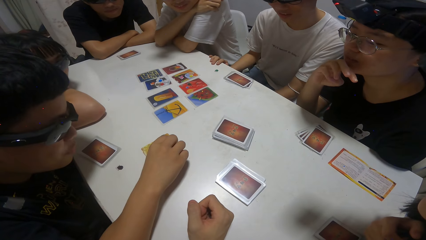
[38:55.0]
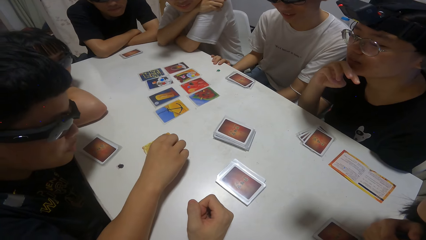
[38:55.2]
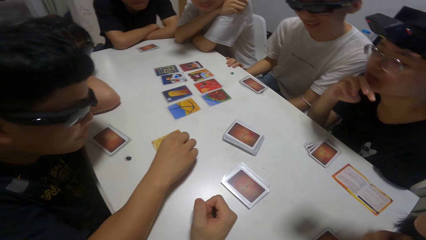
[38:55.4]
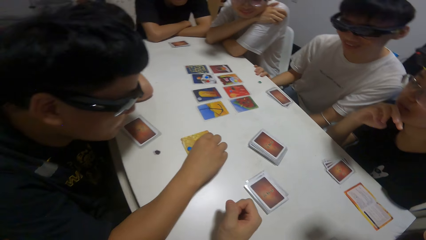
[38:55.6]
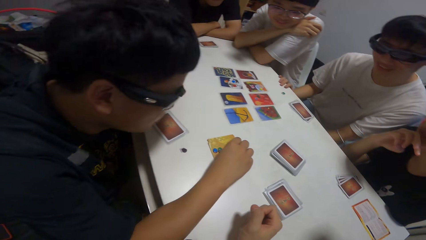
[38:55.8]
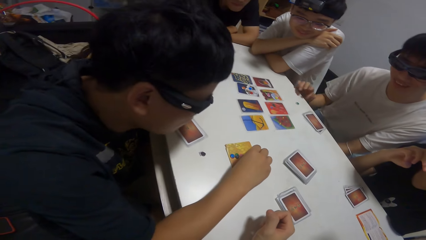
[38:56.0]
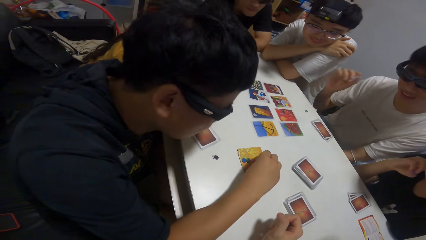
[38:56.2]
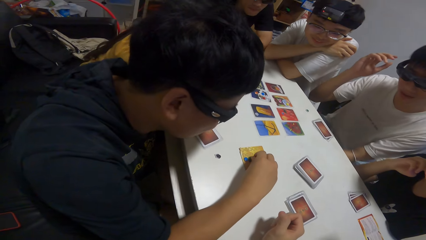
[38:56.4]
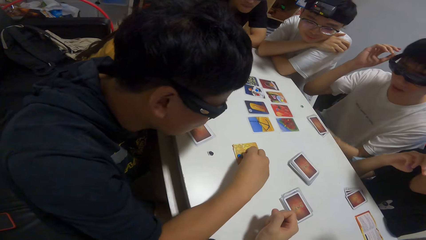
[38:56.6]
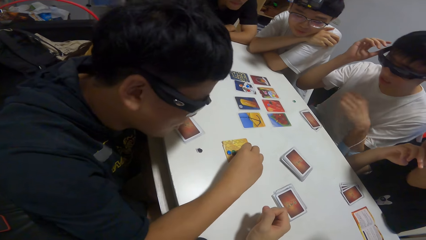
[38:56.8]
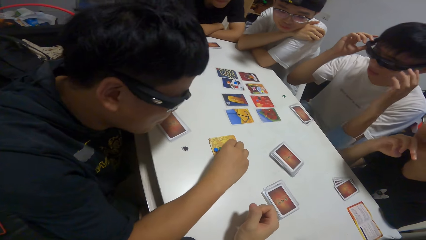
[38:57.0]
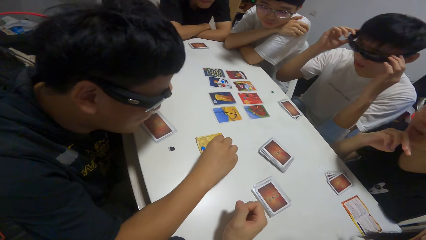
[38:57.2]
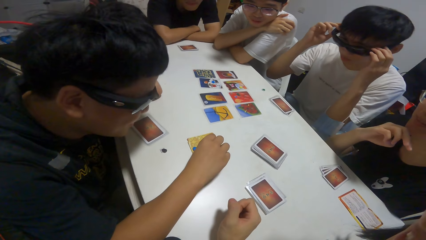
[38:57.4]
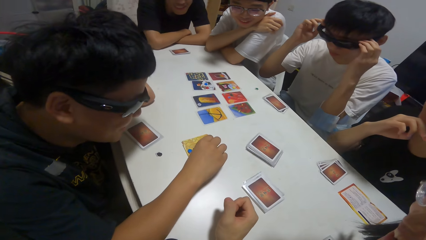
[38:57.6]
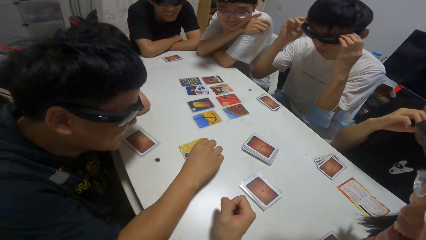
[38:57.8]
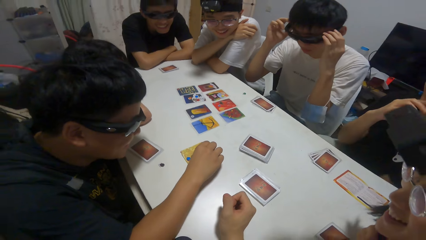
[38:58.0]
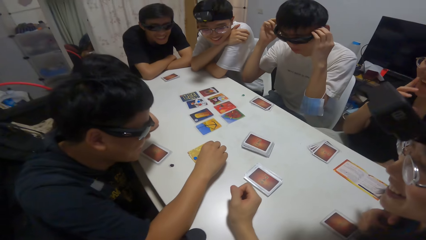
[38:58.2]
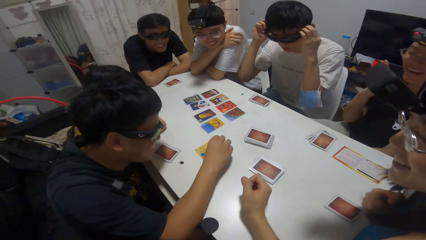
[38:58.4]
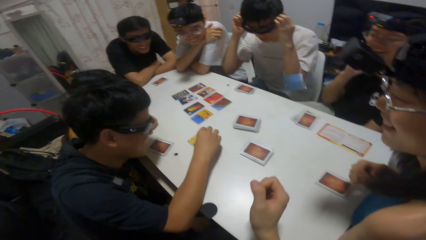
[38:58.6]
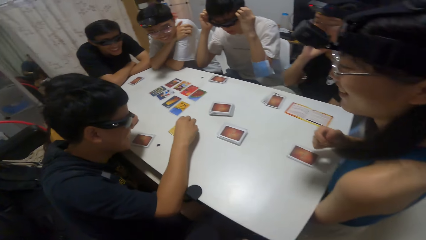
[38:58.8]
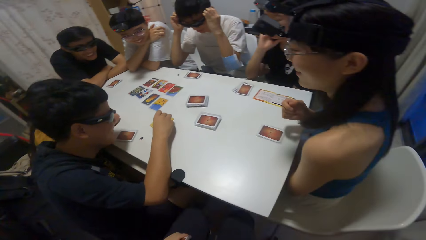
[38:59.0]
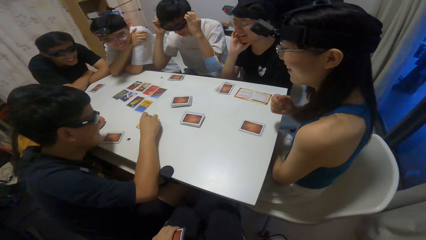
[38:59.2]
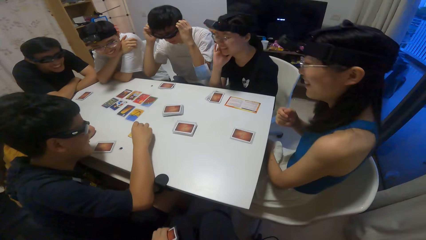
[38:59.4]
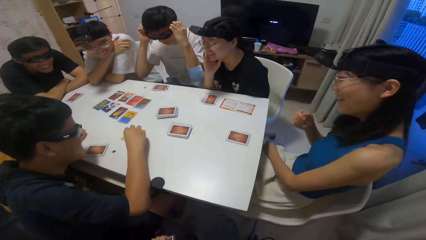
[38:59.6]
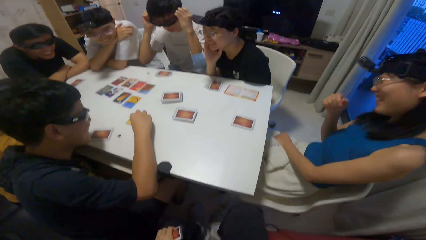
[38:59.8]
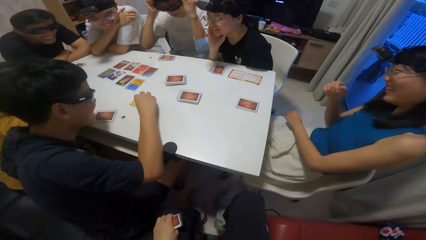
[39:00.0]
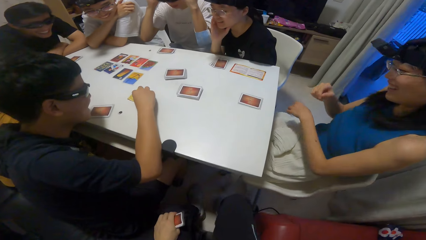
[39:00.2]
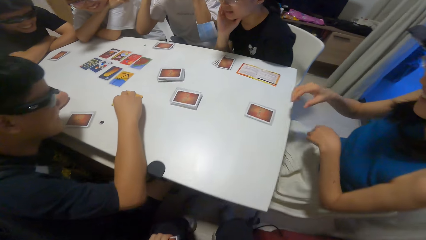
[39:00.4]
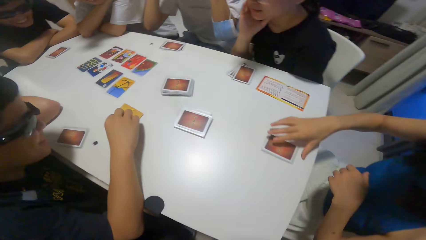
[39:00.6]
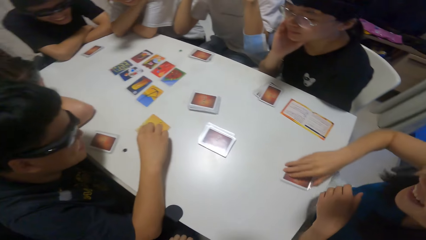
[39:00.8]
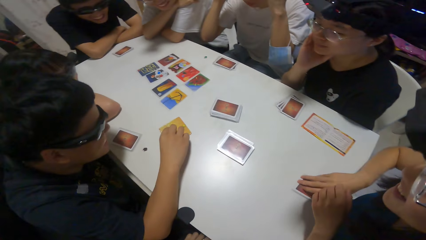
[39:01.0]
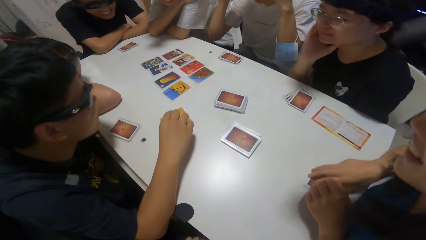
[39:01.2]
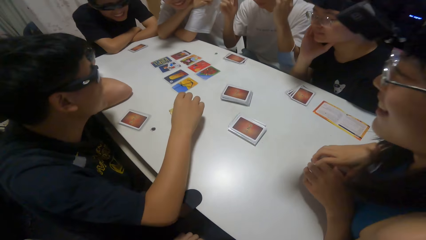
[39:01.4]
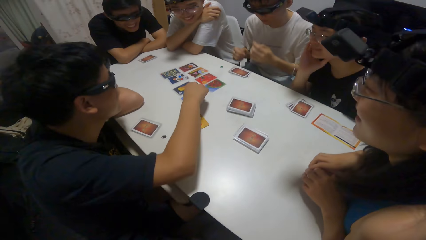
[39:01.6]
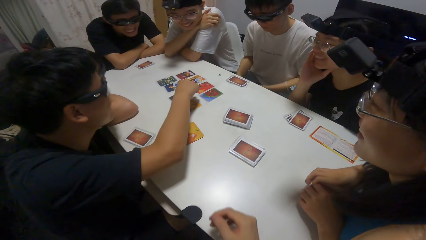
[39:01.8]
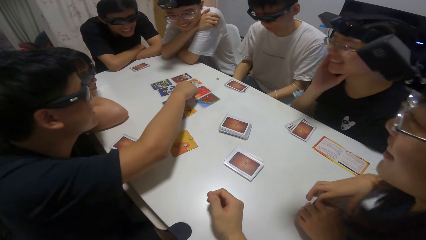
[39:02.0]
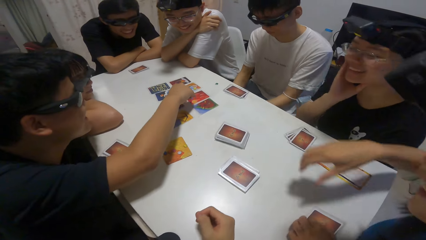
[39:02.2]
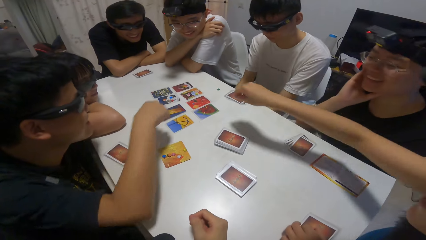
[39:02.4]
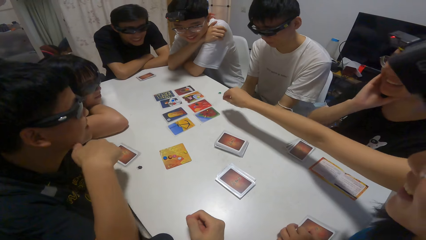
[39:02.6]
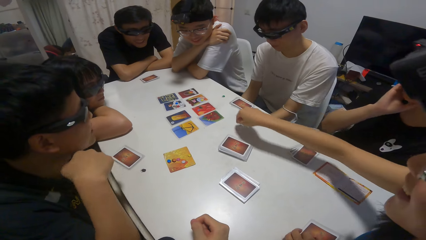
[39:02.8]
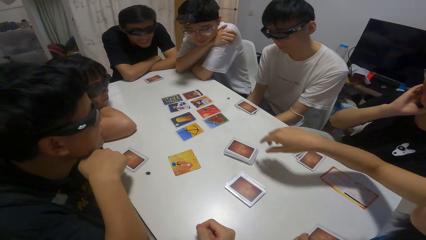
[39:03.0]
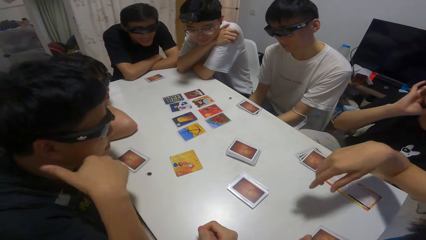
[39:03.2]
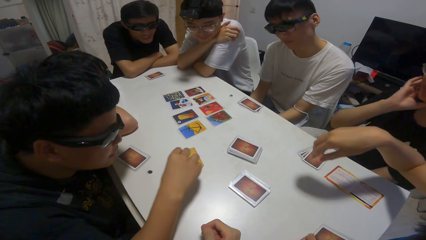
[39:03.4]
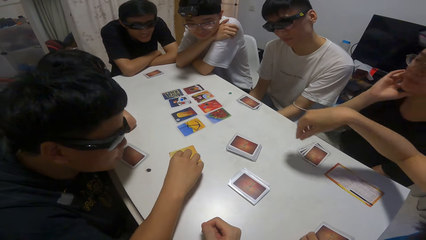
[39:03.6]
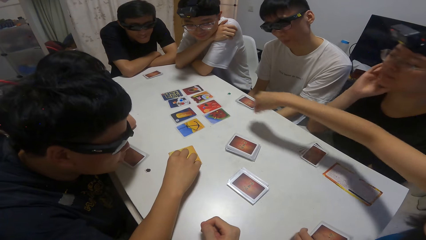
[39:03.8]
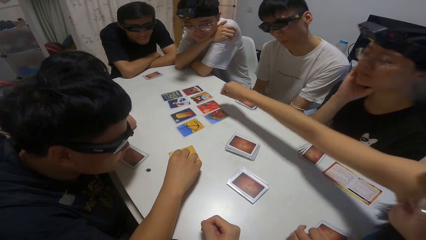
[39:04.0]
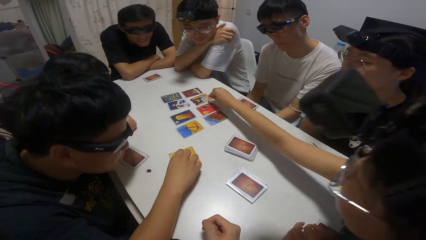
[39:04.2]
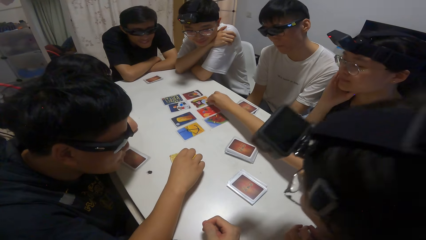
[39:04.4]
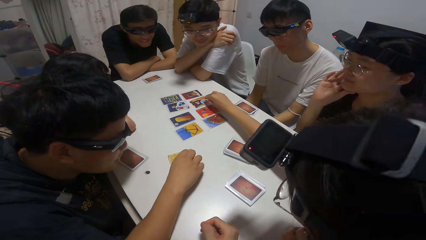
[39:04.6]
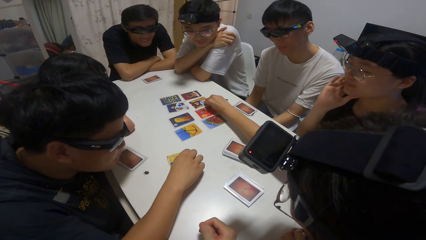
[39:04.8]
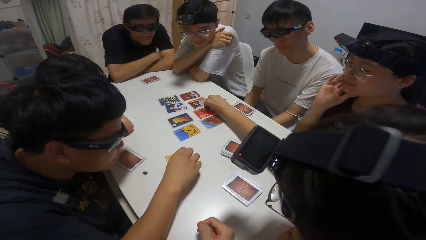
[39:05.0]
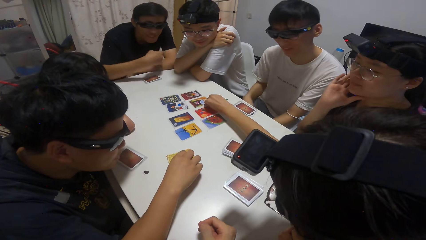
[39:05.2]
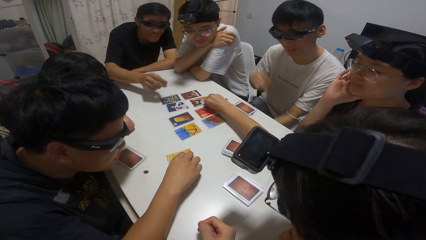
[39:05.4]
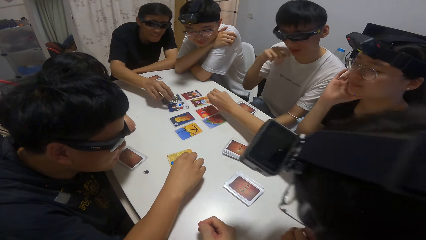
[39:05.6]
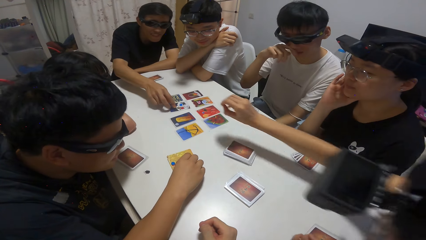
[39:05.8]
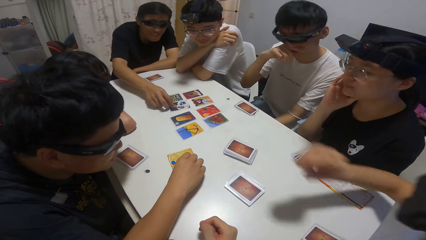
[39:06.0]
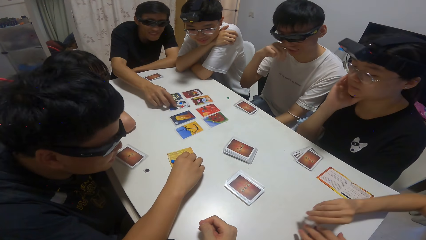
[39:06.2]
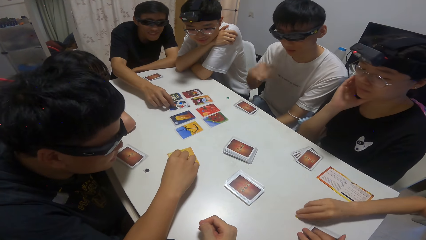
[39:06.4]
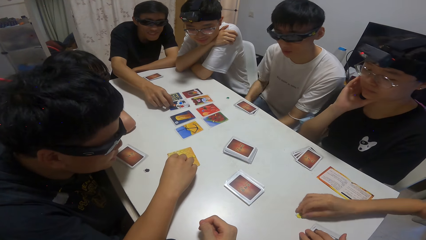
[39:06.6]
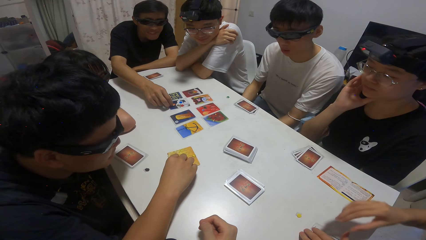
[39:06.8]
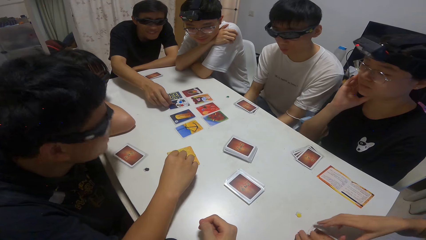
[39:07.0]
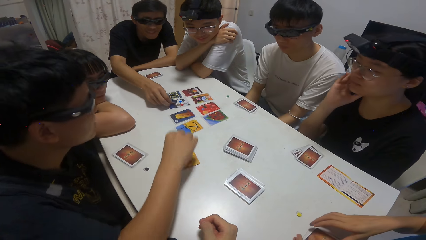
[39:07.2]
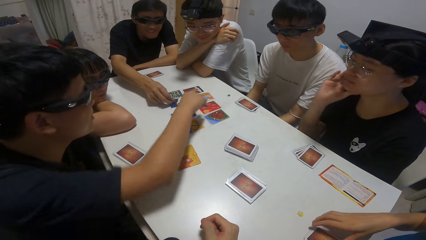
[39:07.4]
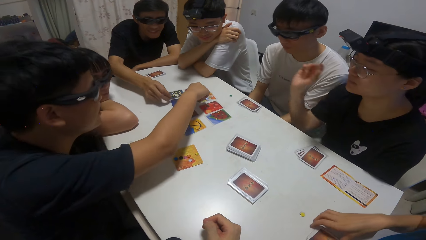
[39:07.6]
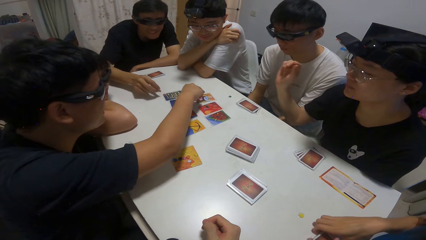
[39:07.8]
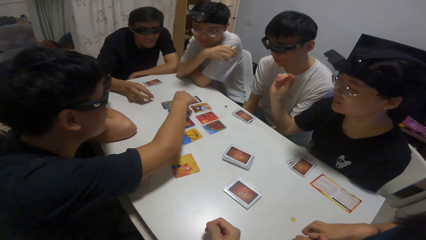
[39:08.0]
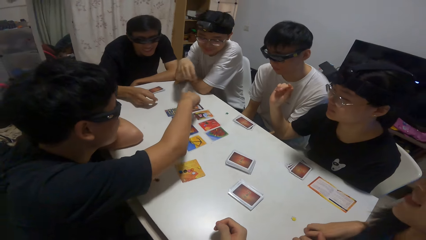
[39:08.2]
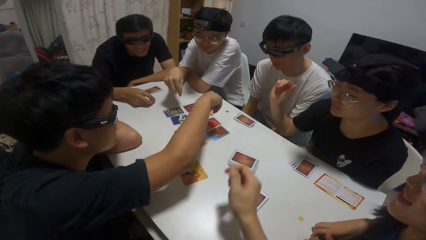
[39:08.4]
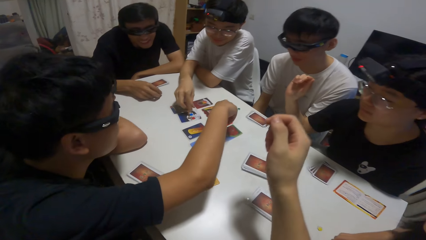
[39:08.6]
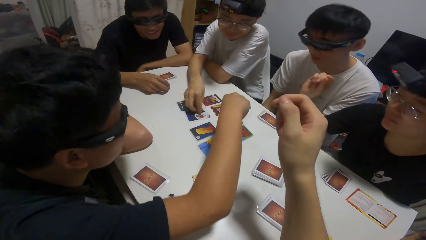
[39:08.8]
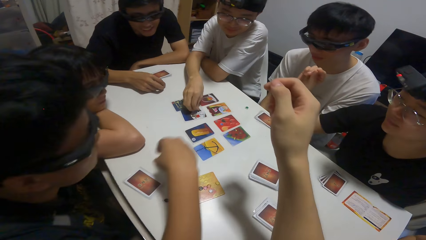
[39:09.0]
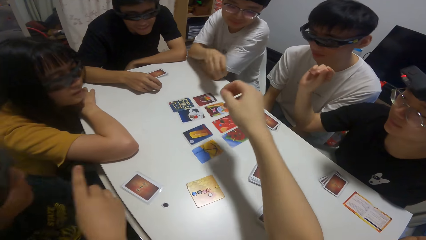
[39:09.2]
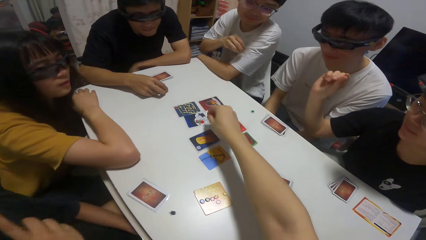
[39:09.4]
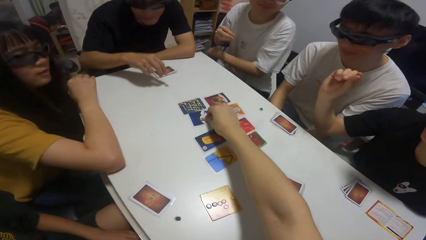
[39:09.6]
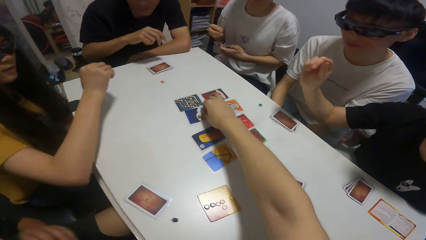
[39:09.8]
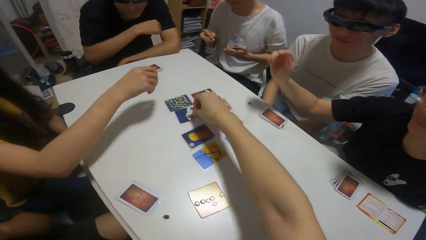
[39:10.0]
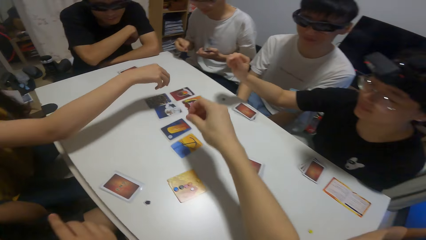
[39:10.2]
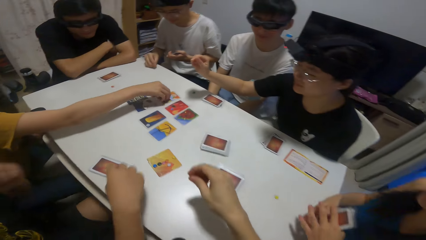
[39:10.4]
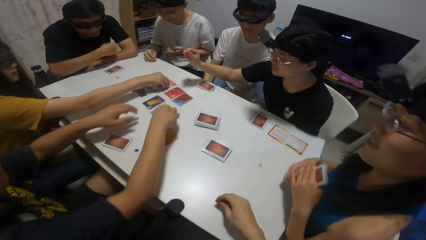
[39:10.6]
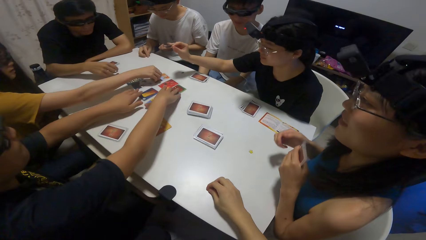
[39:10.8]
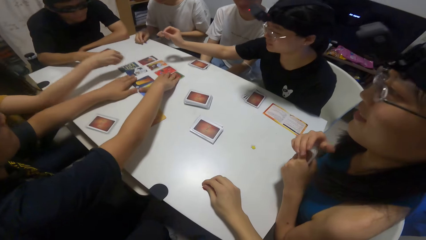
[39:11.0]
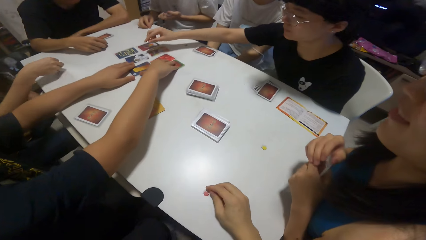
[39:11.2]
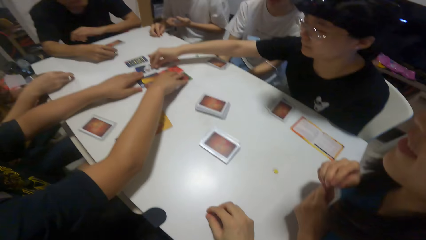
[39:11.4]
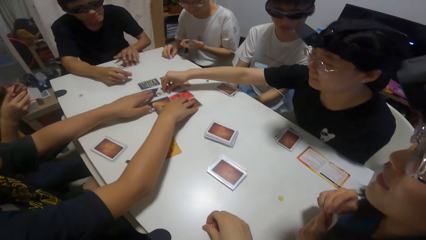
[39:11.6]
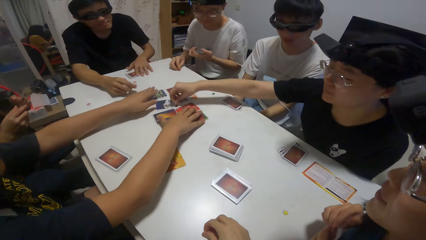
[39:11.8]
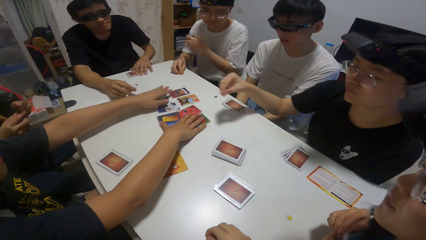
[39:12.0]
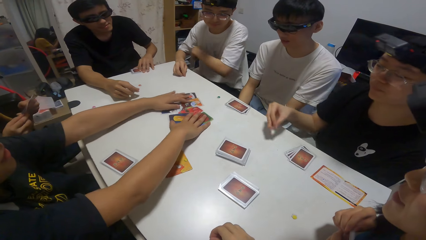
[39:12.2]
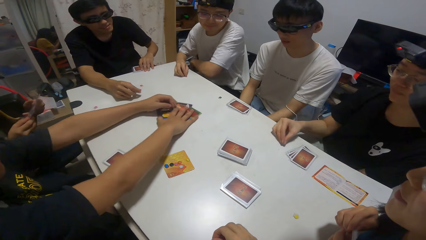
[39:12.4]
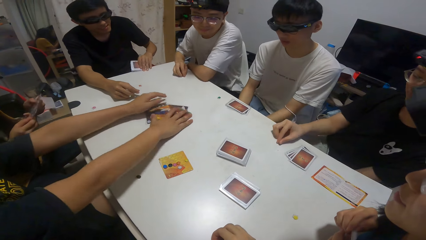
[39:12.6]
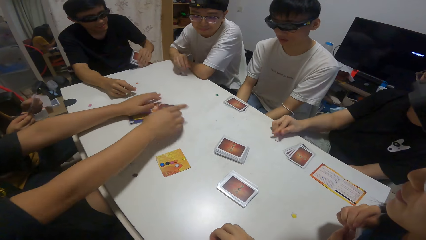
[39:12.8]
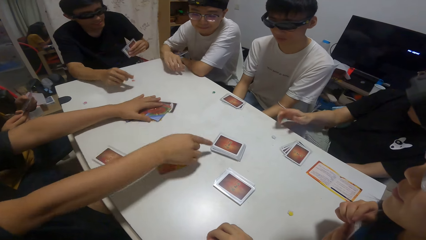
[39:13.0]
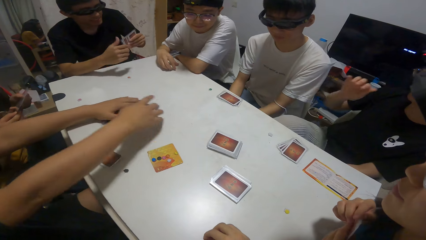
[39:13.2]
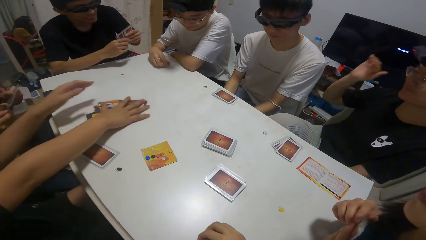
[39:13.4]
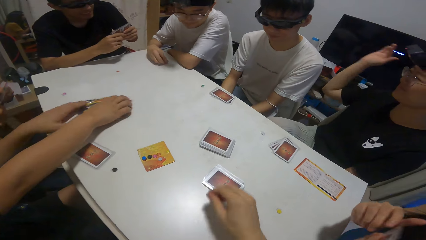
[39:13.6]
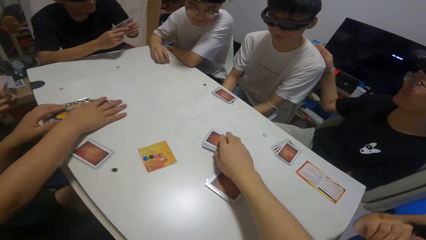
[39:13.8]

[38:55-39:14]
A girl picks up a paper on the card on the table with her right hand. A boy picks up a paper on the card on the table with his right hand. Another boy picks up a paper on the card on the table with his right hand. The camera wearer picks up a paper on the card on the table with her left hand. Another girl picks up a paper on the card on the table with her right hand. A third boy packs the card on the table with his hands. The other girl picks up a paper on the card on the table with her right hand again.
